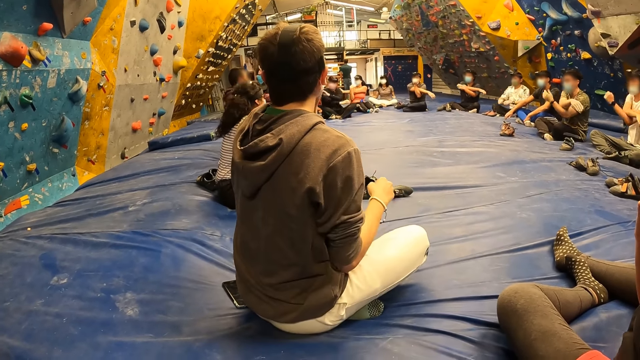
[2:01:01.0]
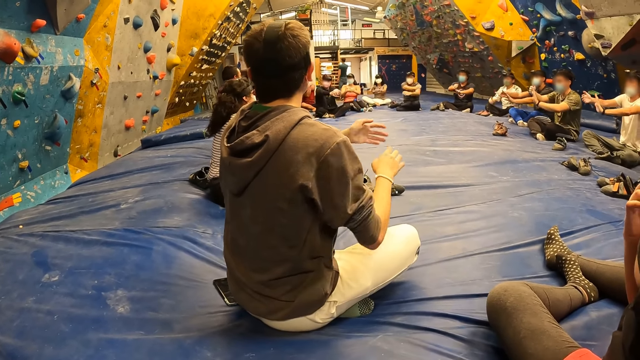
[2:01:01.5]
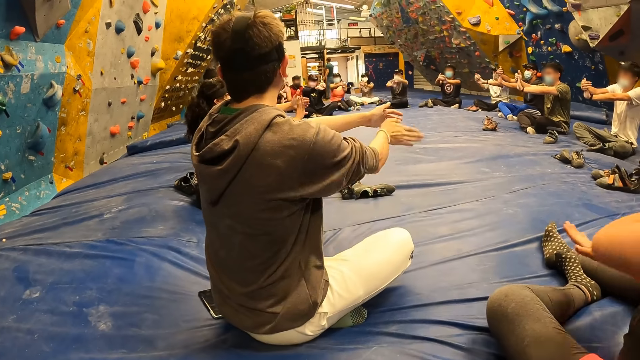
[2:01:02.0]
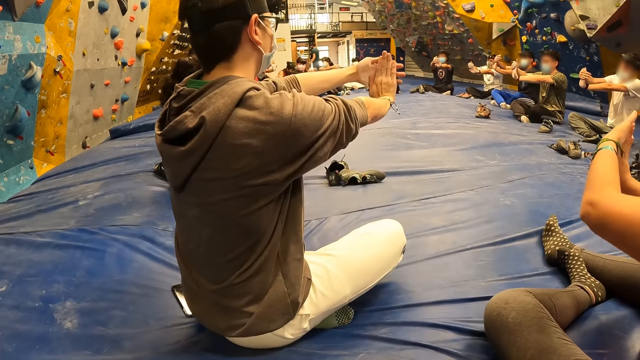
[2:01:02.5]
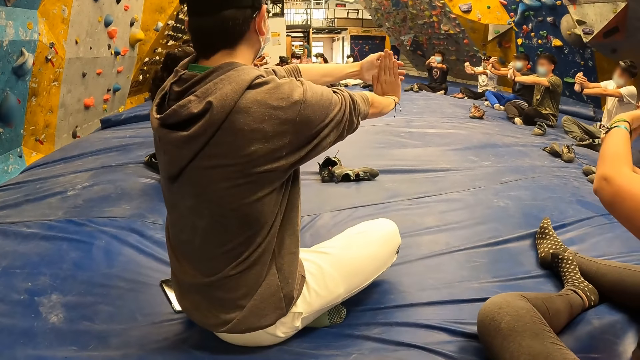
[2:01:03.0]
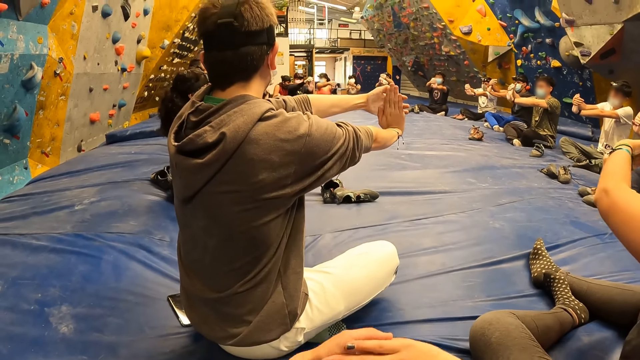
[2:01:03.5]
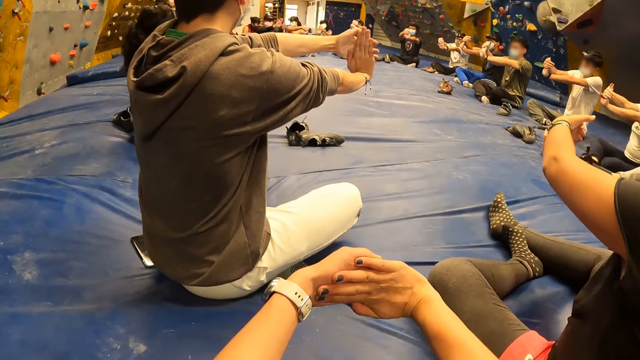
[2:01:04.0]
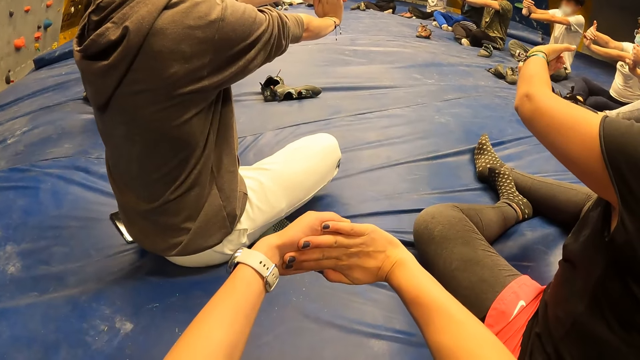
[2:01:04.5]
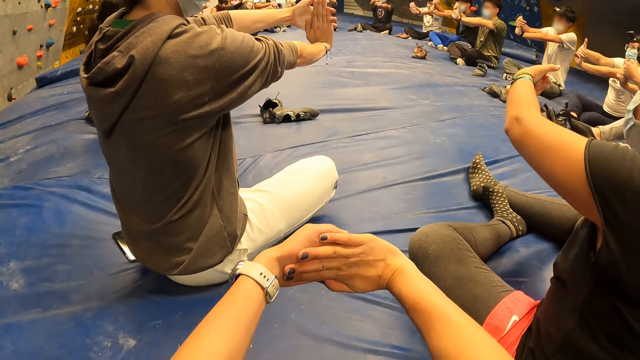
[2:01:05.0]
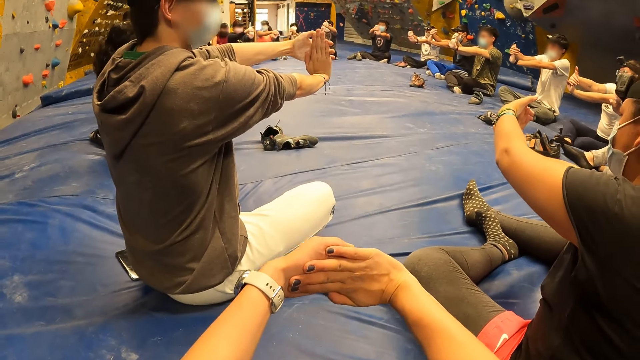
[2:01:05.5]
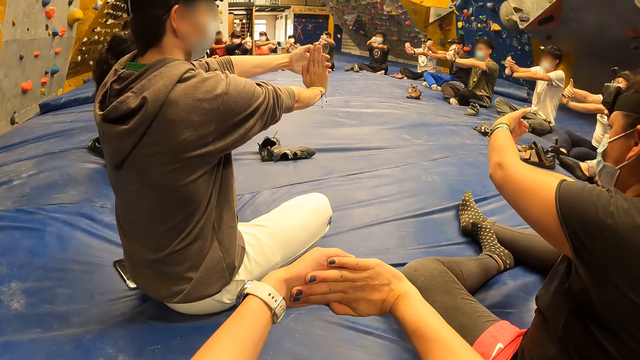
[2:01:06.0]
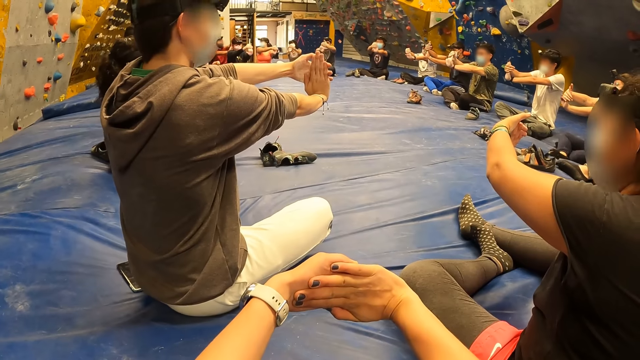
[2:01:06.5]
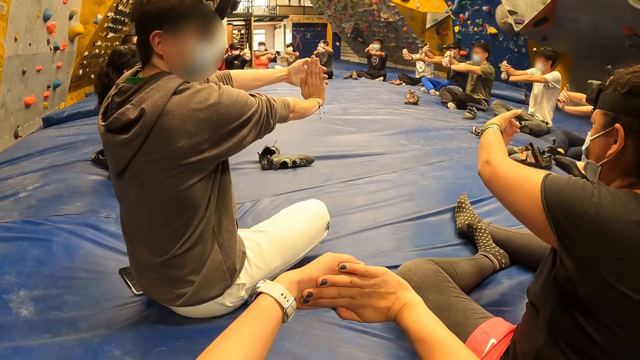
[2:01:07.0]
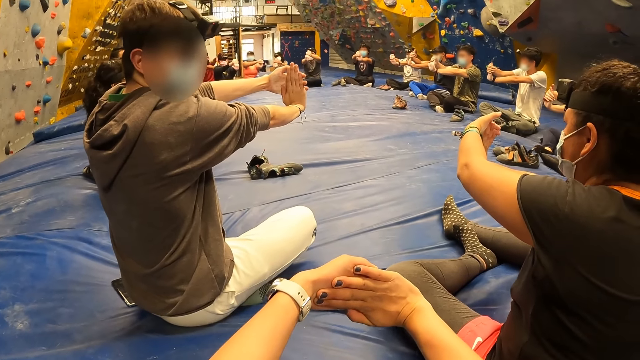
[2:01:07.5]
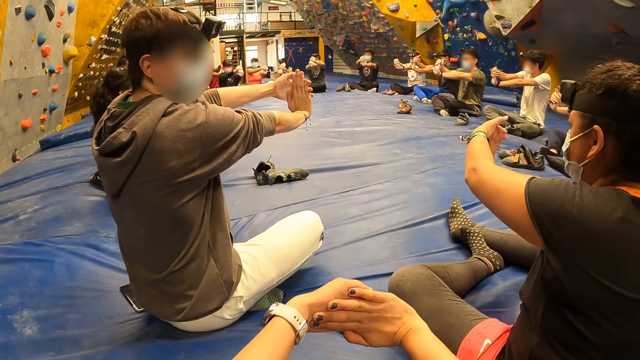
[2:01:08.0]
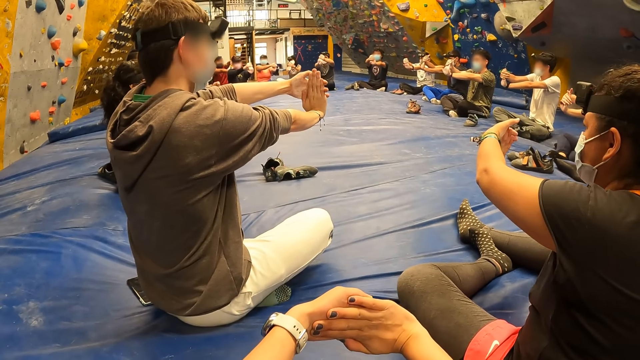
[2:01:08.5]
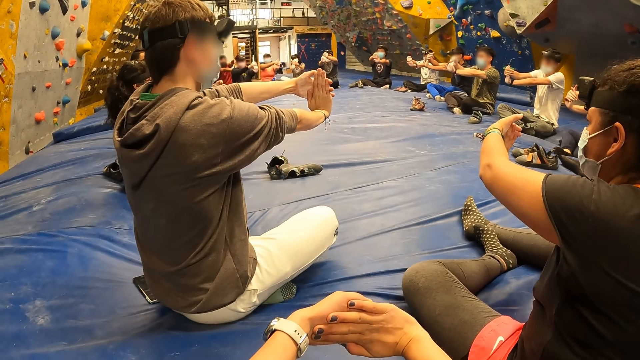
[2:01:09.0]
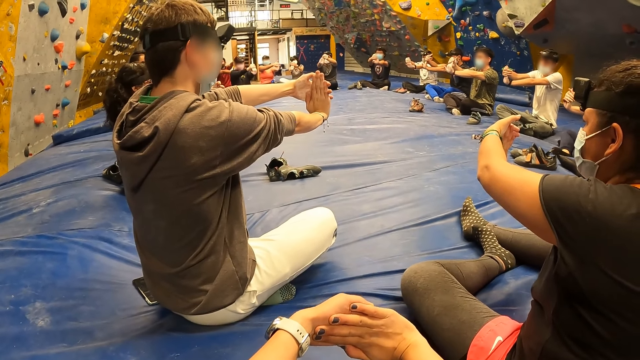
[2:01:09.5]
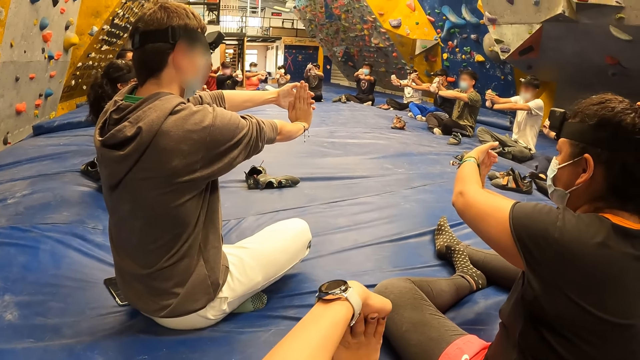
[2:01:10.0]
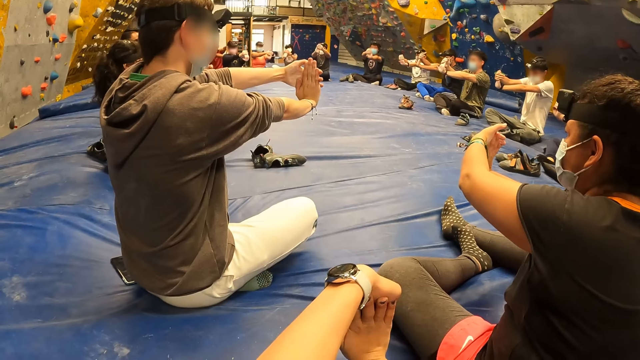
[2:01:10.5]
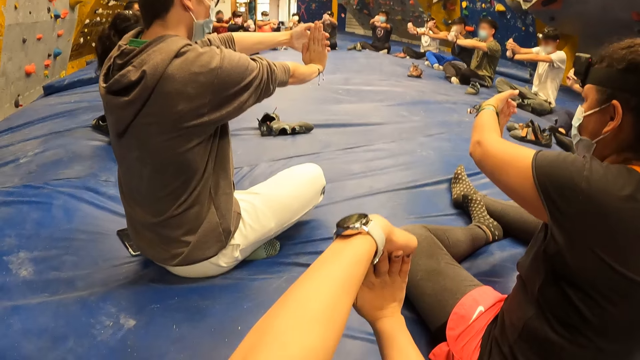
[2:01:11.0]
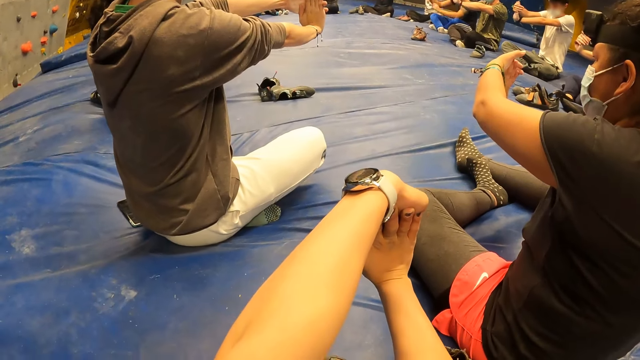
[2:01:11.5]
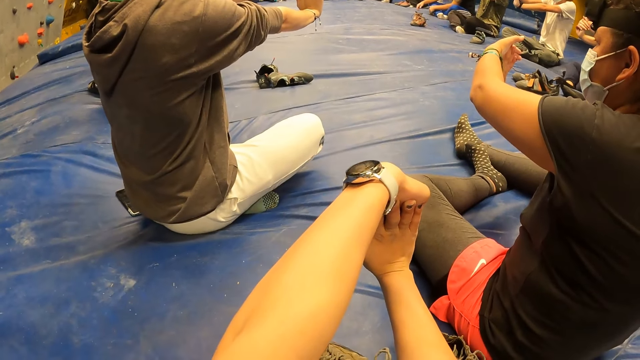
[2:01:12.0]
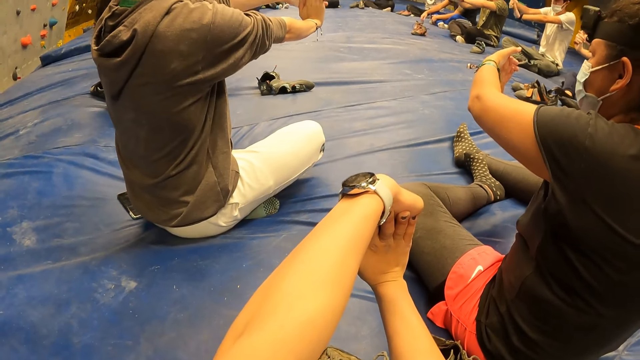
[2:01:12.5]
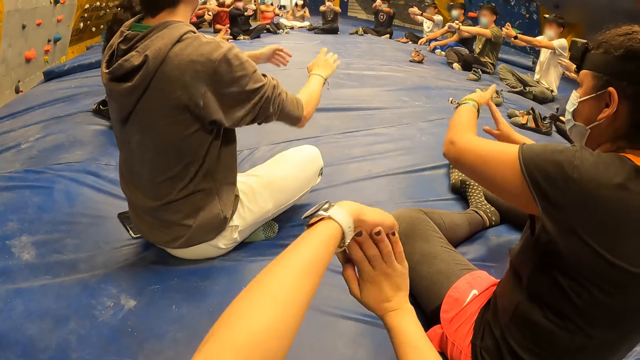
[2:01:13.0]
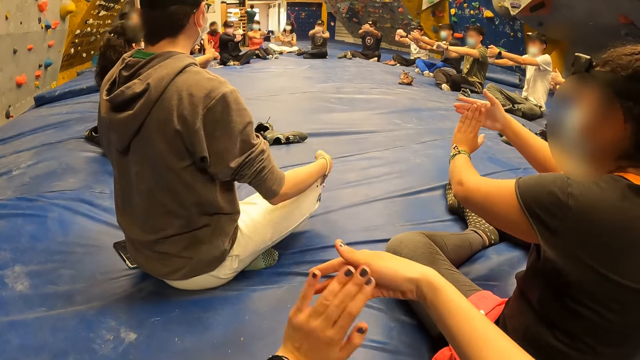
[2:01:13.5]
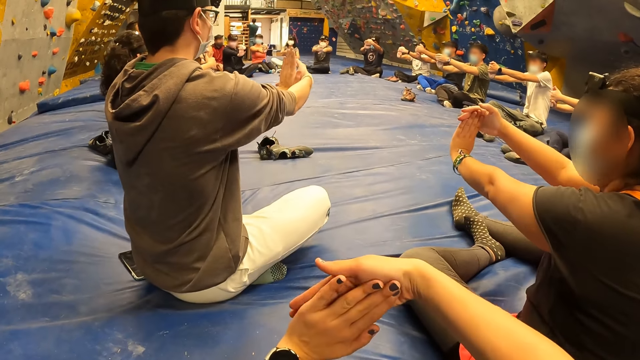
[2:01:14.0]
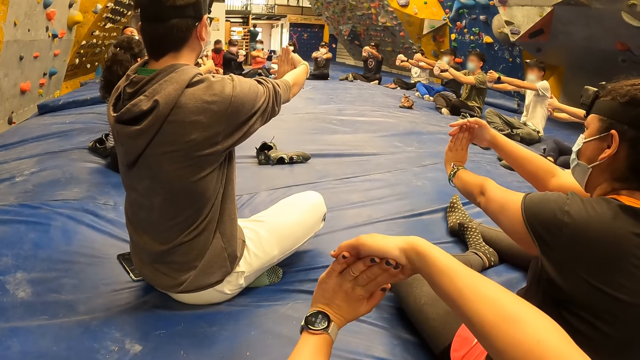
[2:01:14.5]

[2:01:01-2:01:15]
The woman folds both wrists in front of her. The camera wearer folds both wrists in front of her. A man interacts with the woman. The camera wearer folds her hands repeatedly.

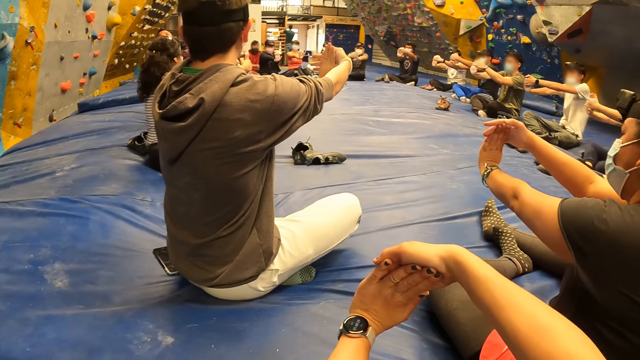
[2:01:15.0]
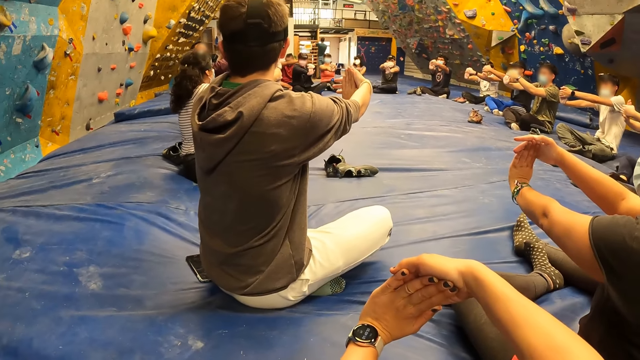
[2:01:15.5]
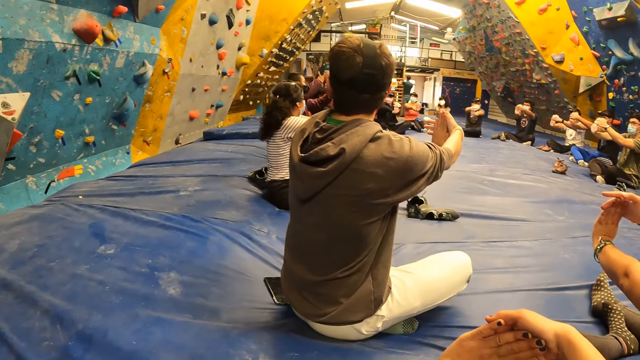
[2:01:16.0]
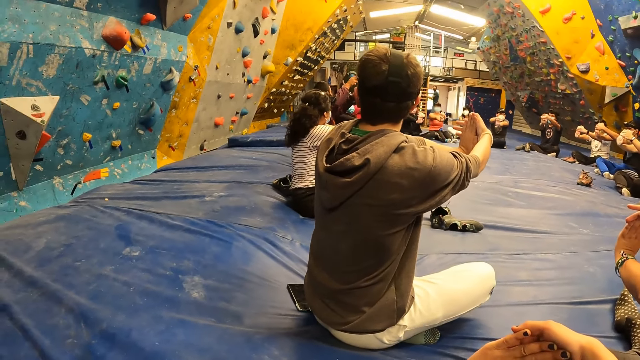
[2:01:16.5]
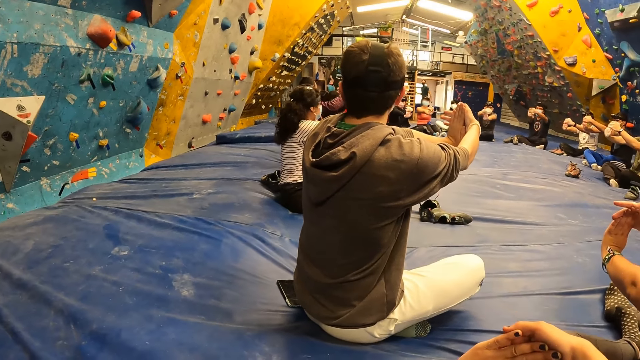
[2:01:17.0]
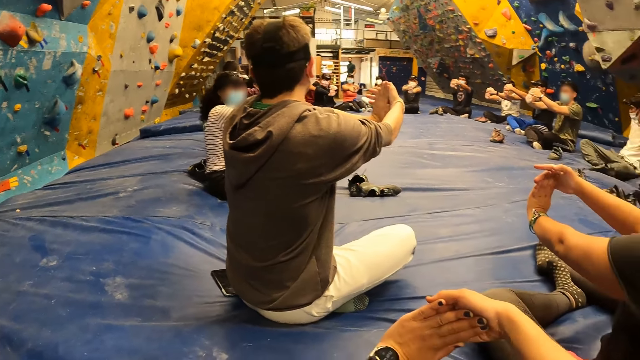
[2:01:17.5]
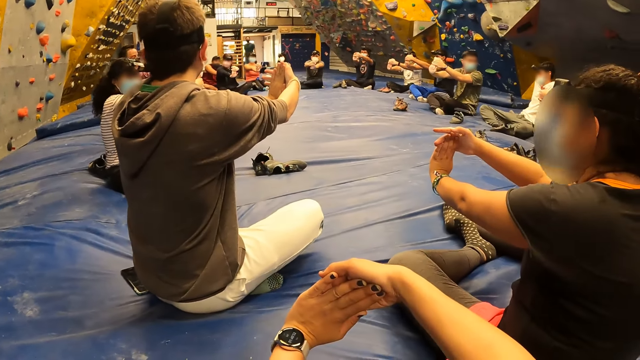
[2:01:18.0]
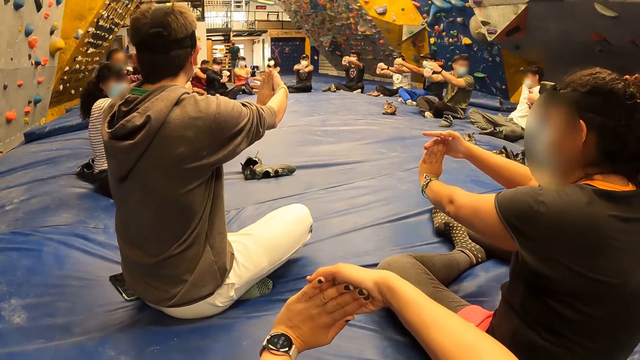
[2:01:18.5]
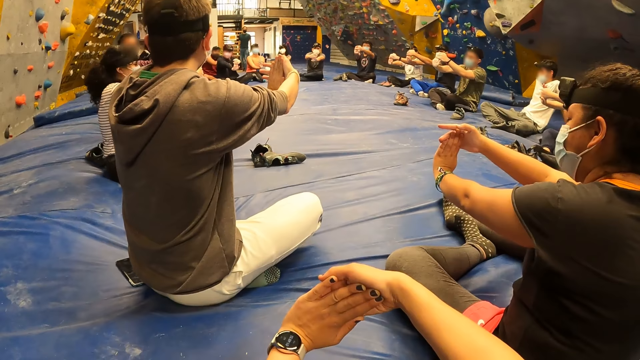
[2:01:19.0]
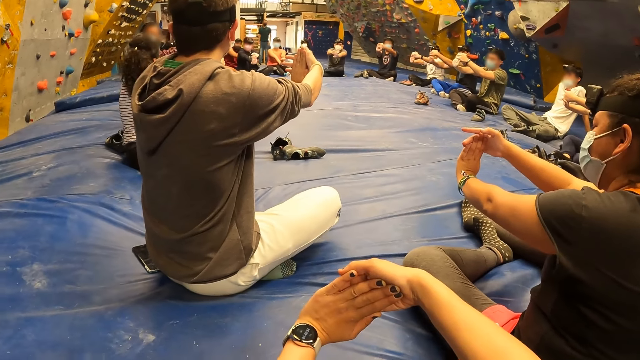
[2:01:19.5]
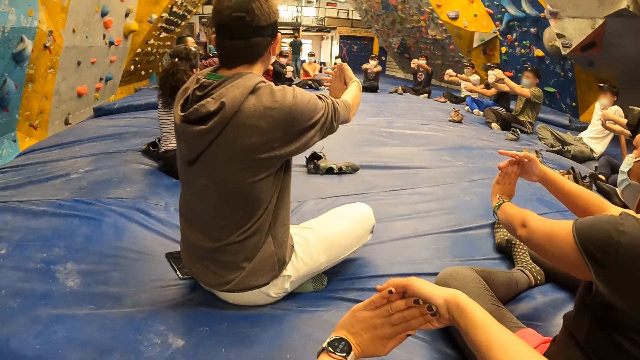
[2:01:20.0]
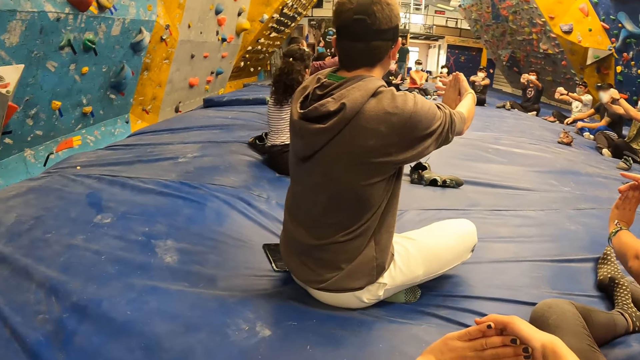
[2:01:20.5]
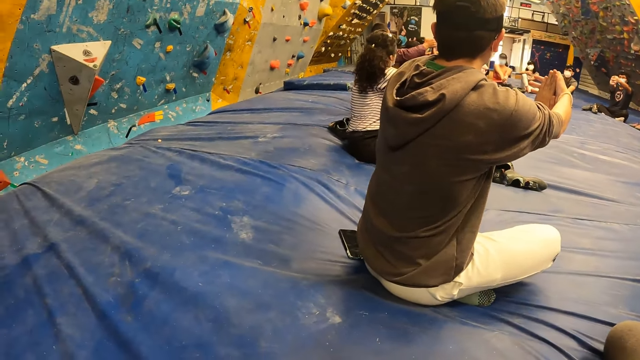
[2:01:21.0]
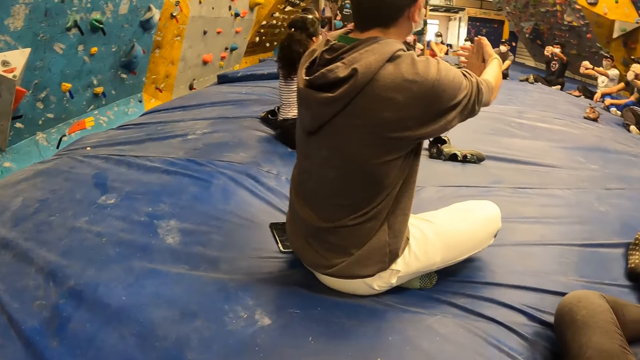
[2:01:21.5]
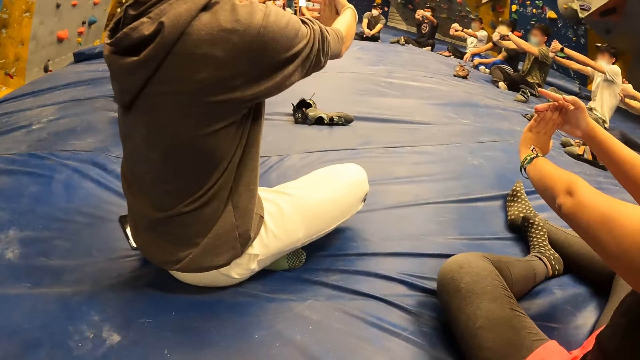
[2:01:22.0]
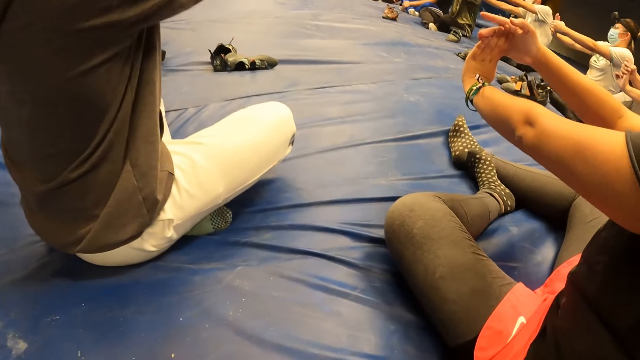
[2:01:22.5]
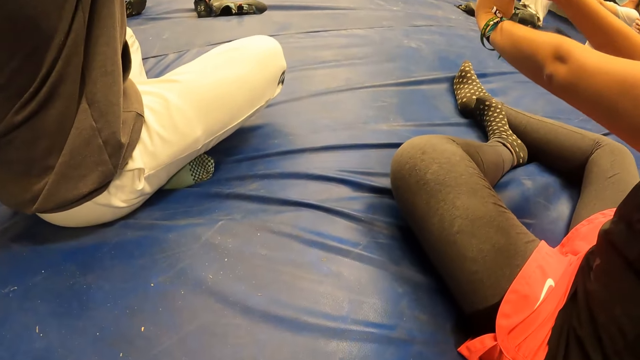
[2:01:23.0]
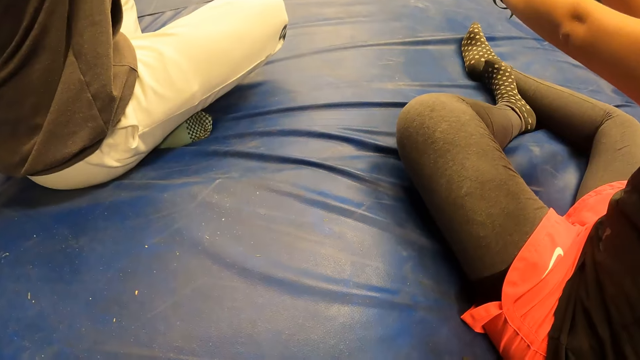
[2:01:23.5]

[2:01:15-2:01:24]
The camera wearer folds her hands. She folds her hands again. She turns her head to see the exercise.
